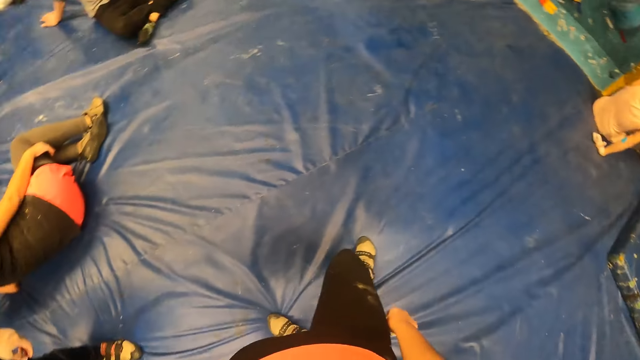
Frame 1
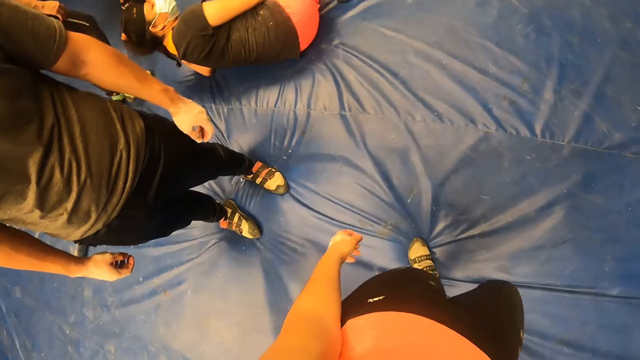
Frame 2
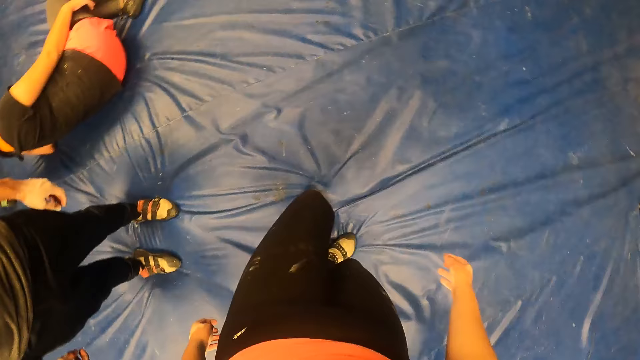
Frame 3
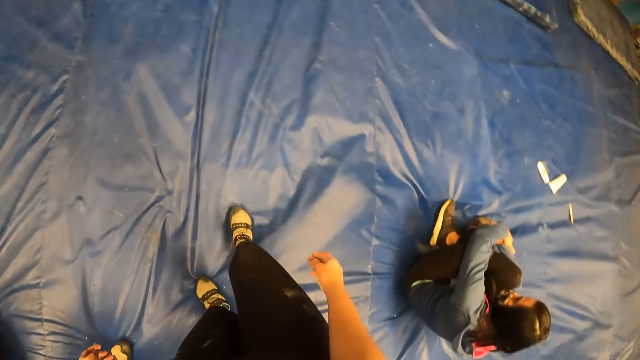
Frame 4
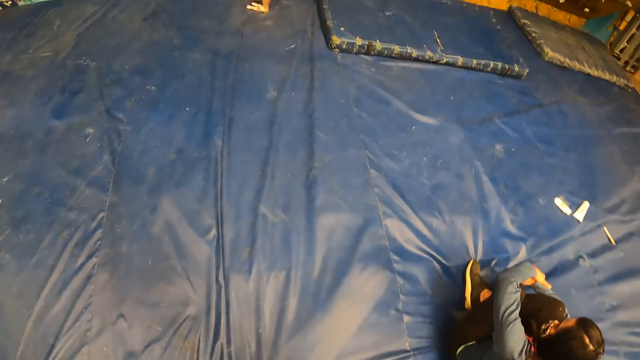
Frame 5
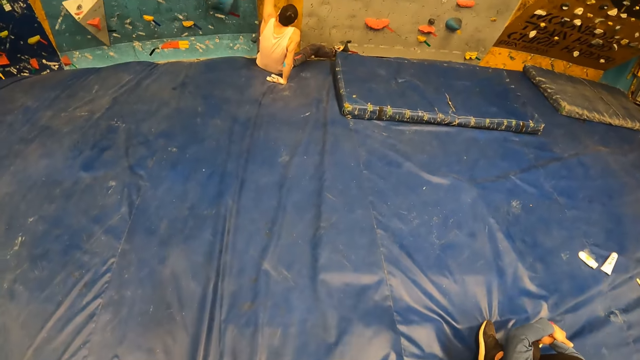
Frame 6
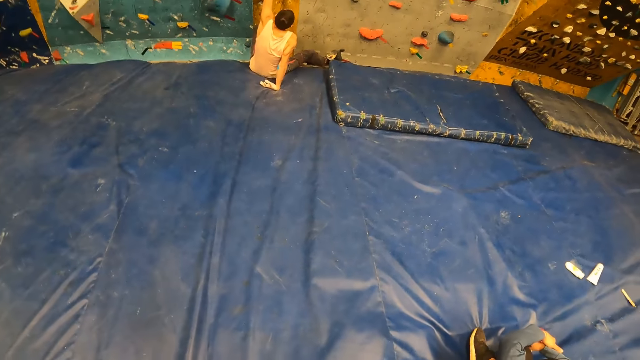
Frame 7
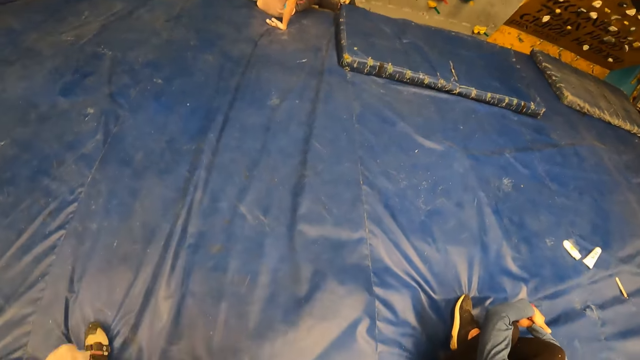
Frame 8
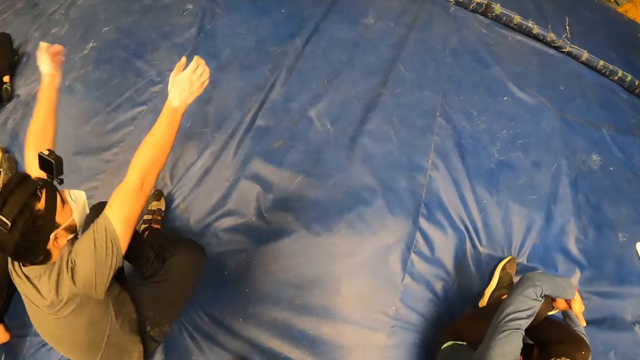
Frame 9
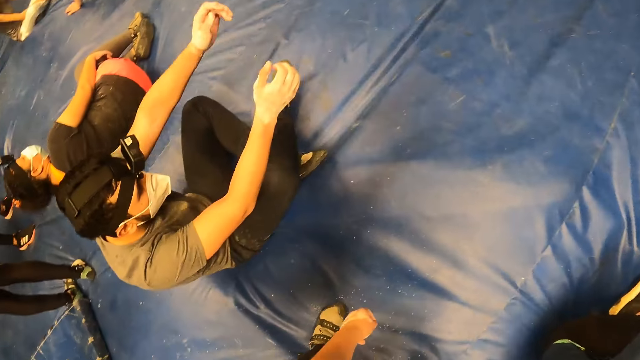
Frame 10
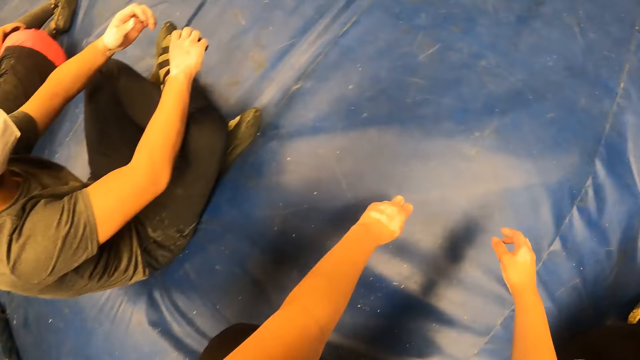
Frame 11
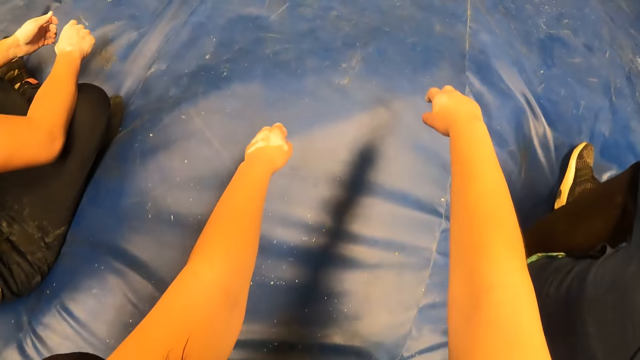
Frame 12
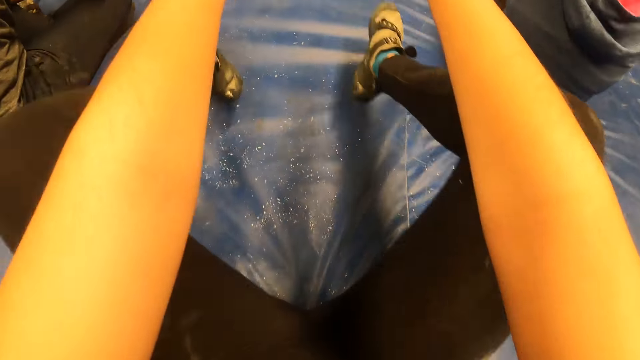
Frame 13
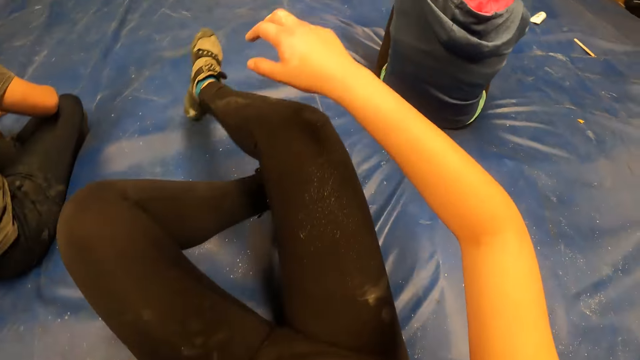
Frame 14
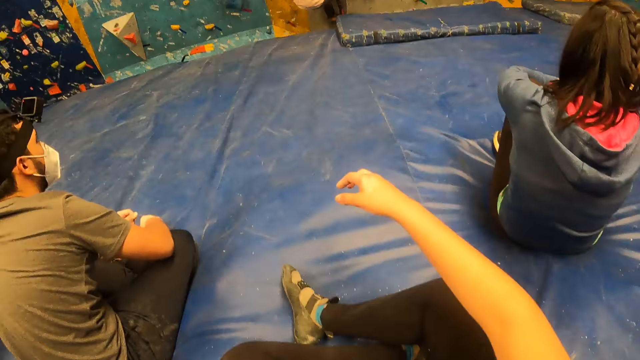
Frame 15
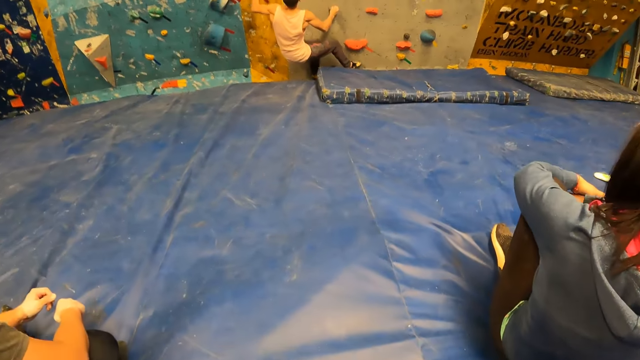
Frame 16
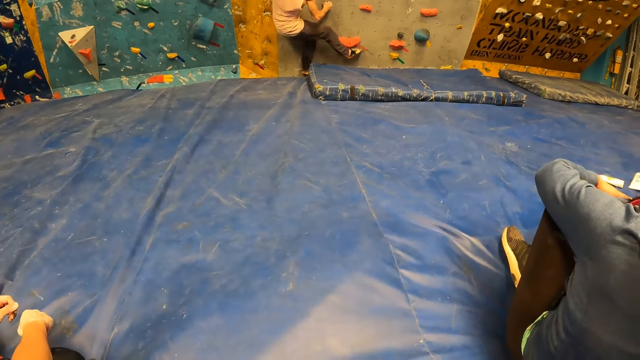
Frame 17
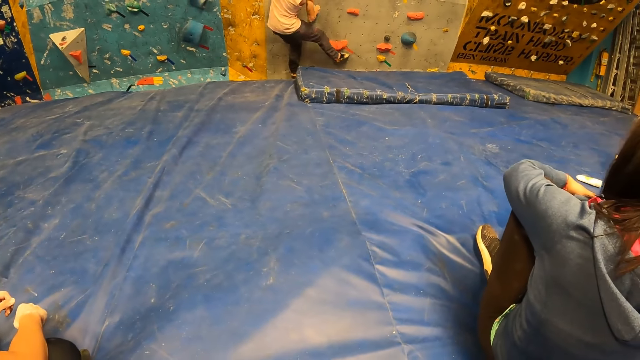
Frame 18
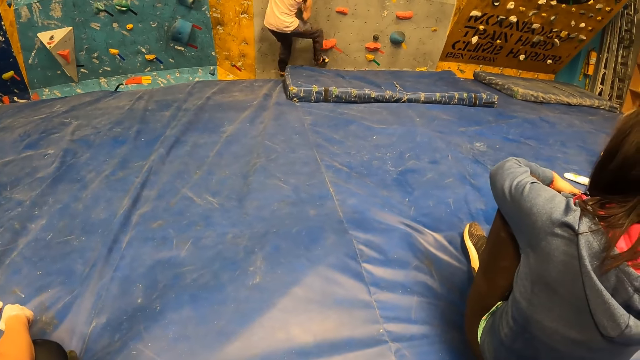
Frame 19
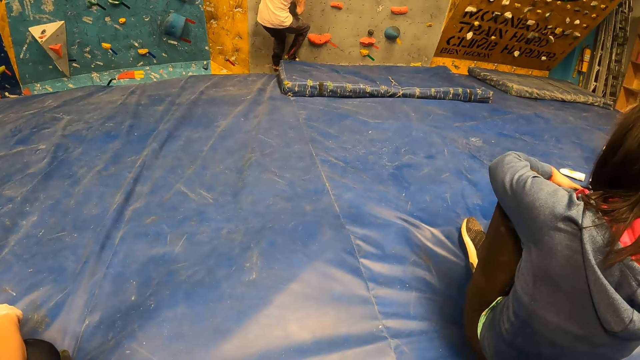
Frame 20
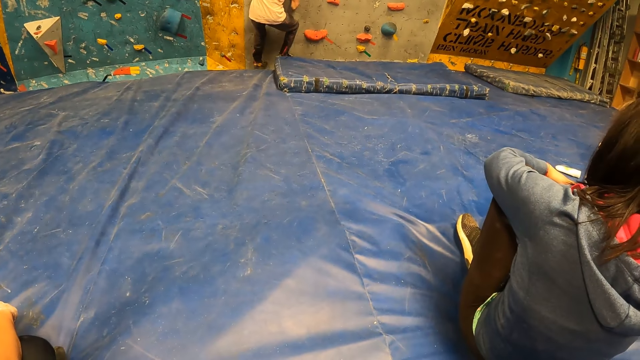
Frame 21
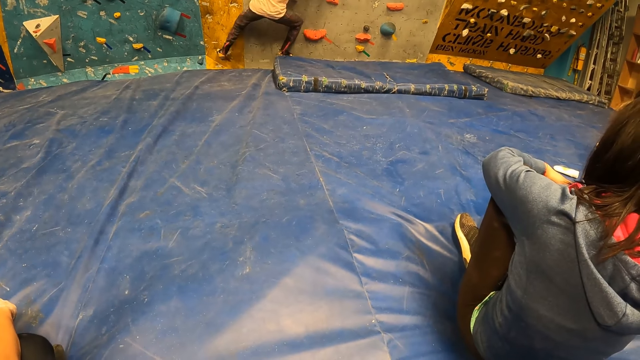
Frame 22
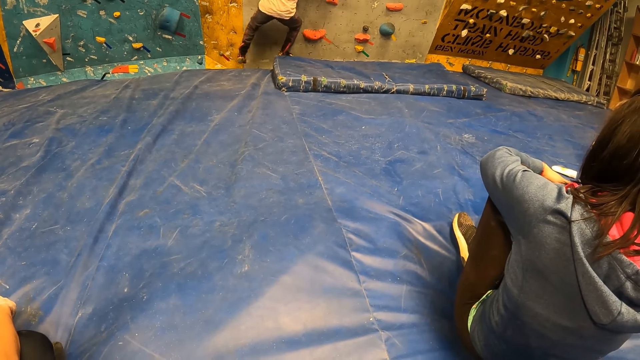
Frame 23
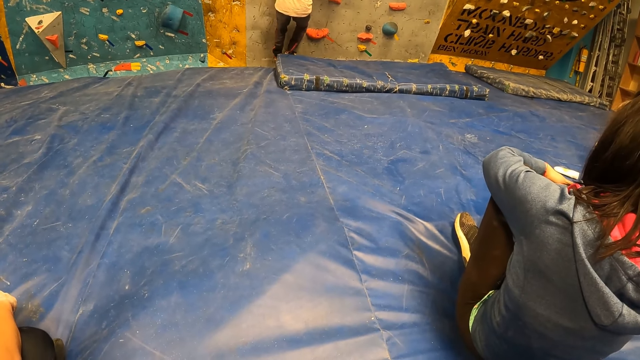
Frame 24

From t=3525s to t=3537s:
A man holds a climbing hold with his left hand. The camera wearer moves backwards. They sit on the mat. Another man climbs the bouldering wall with both hands.

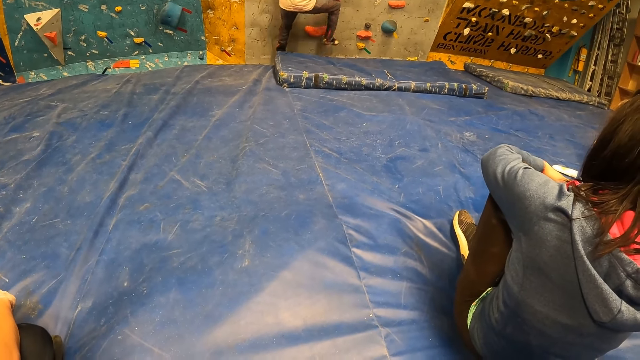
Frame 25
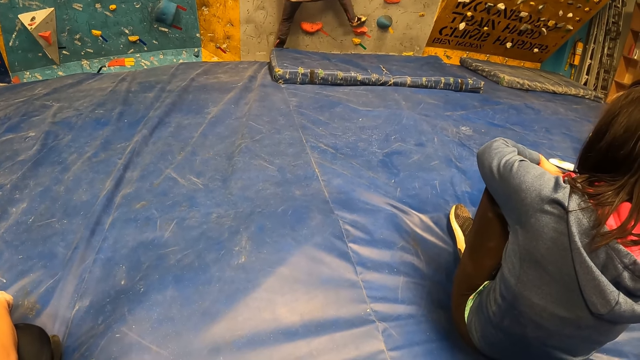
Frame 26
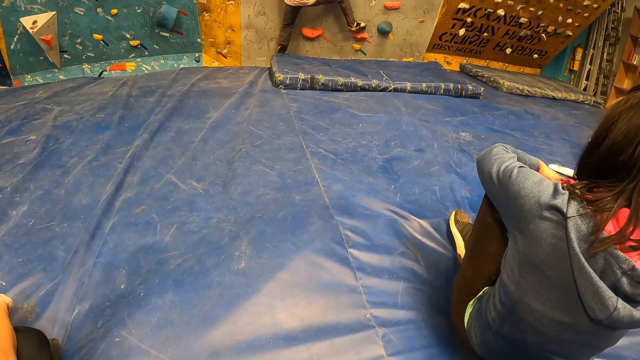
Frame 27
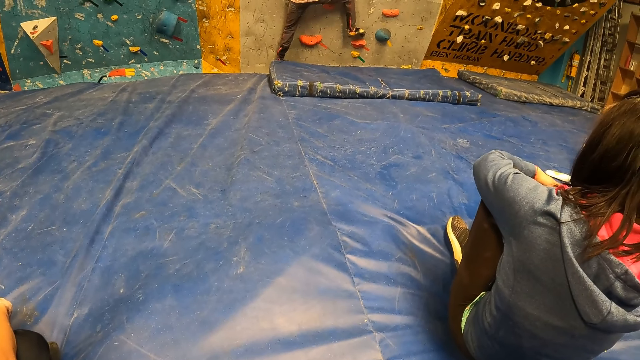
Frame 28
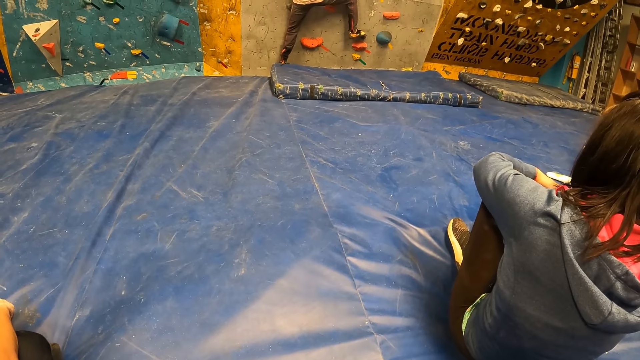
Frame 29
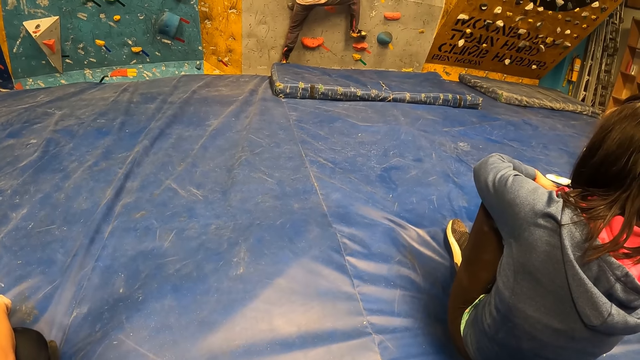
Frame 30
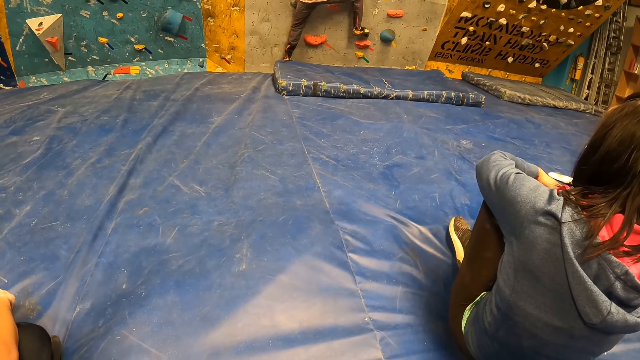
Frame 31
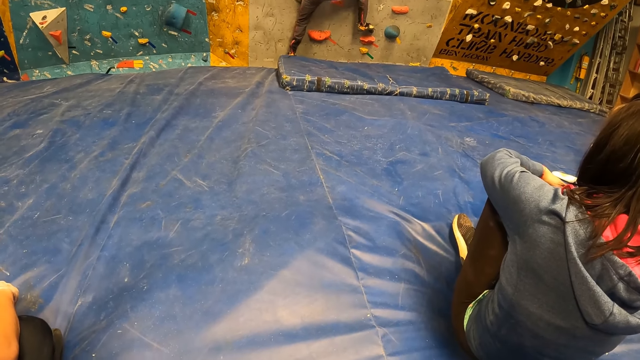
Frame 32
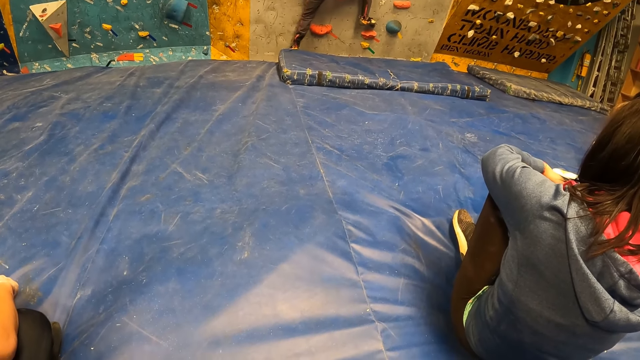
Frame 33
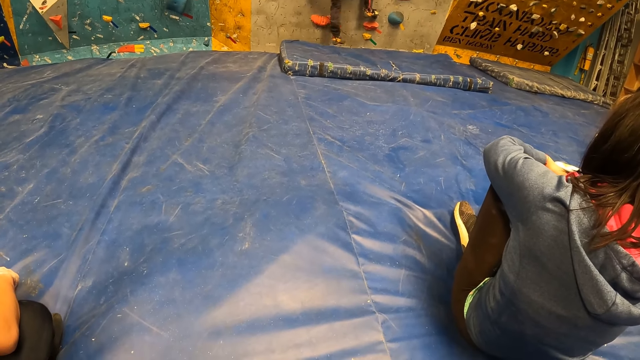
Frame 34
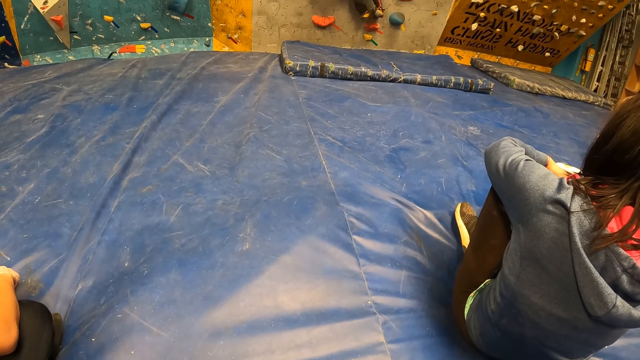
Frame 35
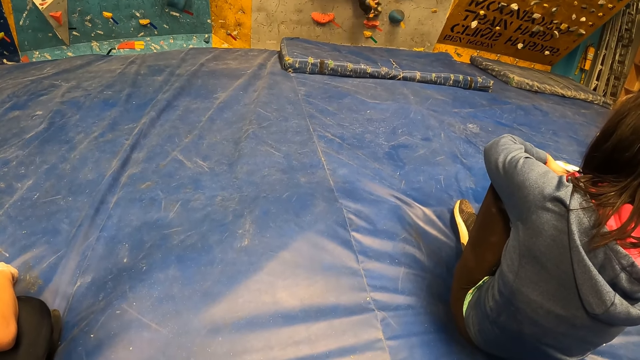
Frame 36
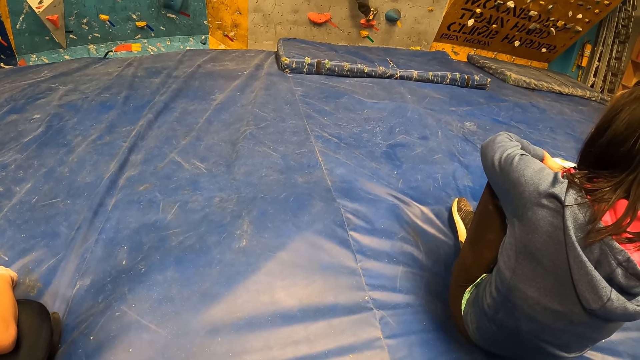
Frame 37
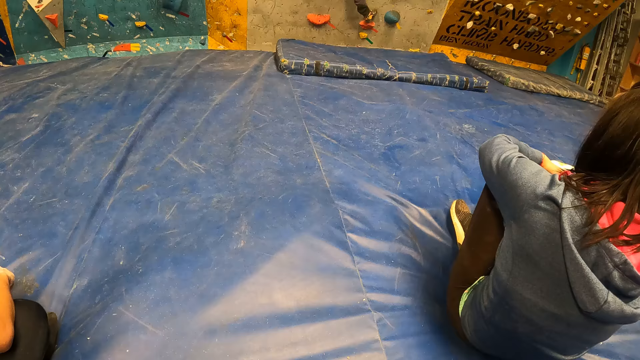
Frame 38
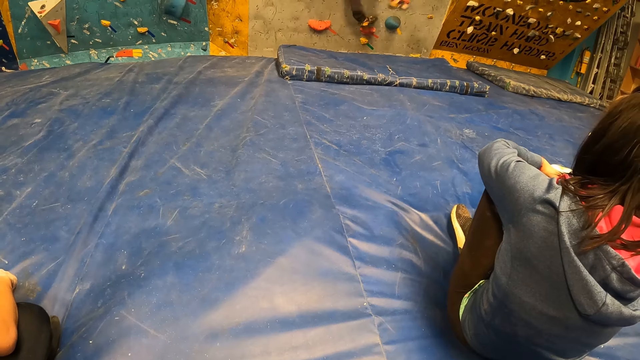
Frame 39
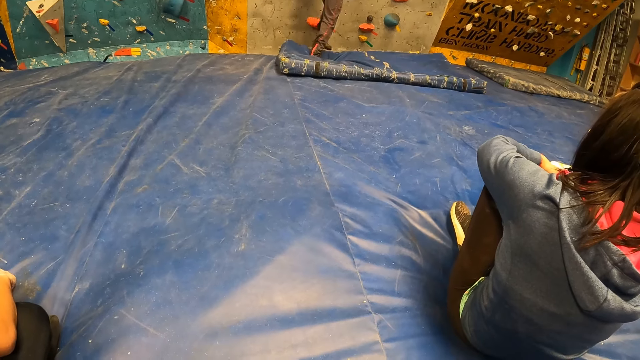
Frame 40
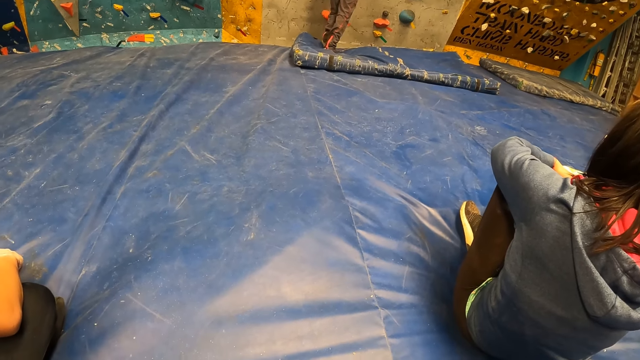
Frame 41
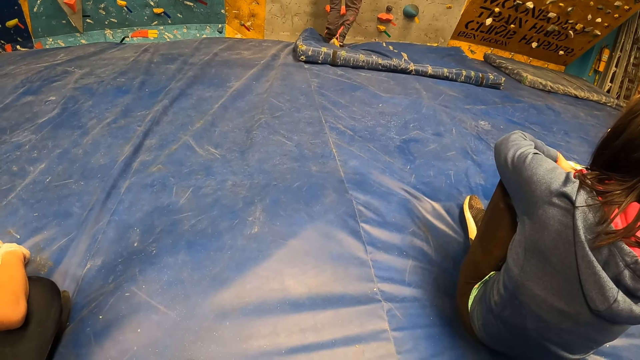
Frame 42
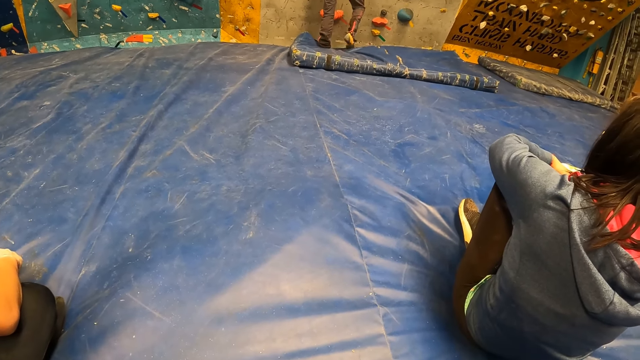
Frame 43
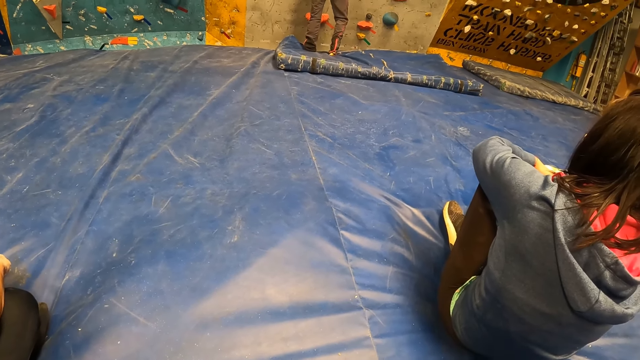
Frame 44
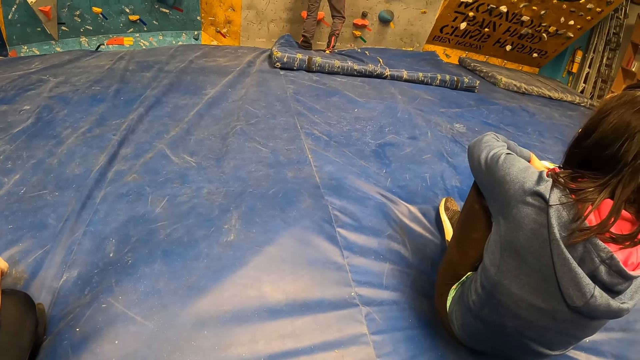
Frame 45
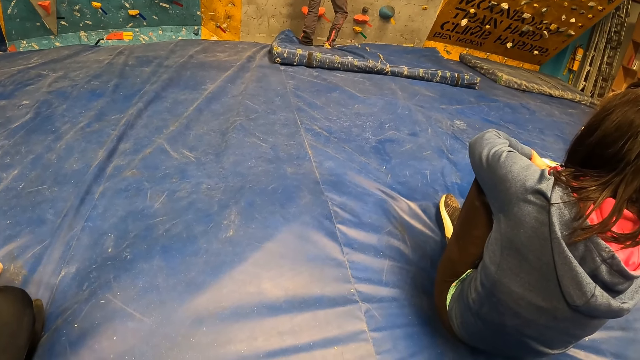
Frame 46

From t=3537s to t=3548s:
The camera wearer looks at the man climbing the wall. The man lands on his feet.
